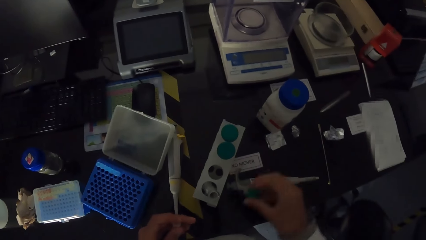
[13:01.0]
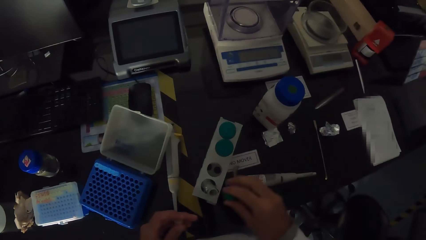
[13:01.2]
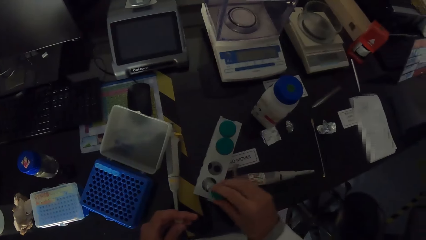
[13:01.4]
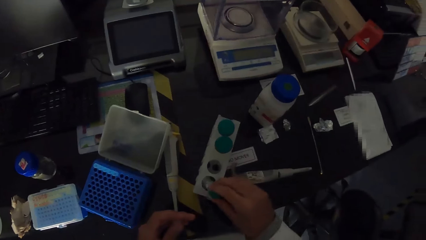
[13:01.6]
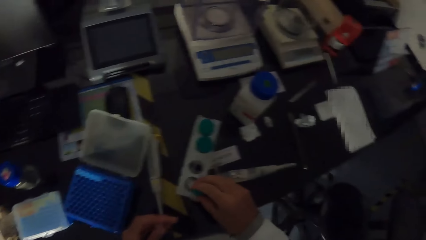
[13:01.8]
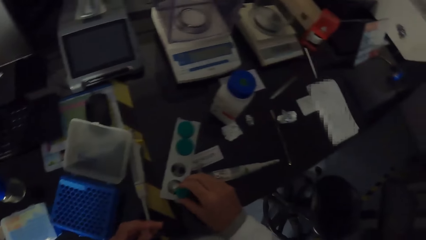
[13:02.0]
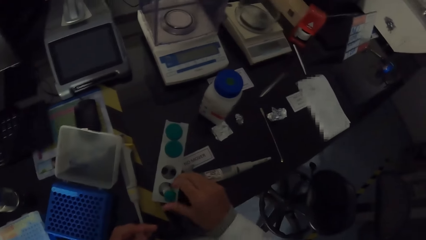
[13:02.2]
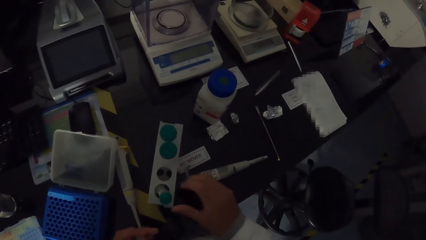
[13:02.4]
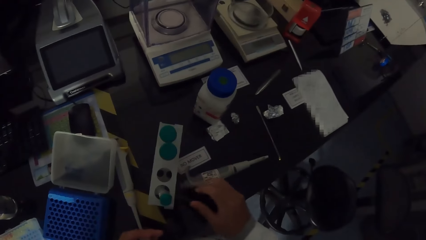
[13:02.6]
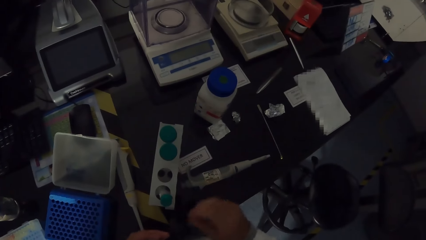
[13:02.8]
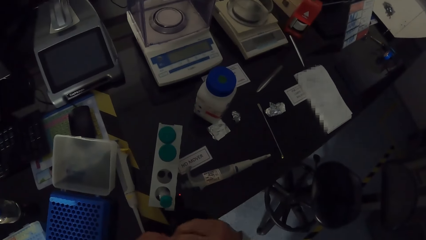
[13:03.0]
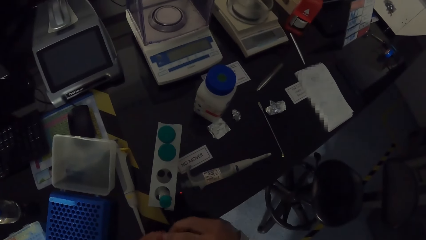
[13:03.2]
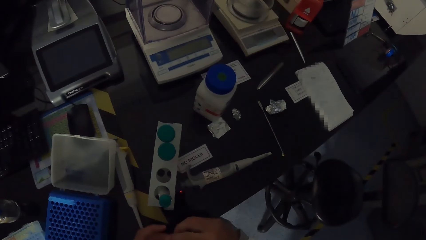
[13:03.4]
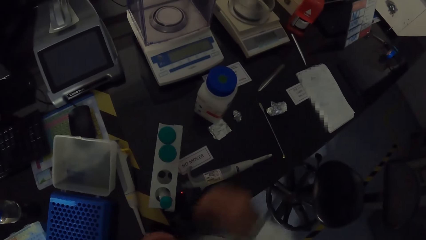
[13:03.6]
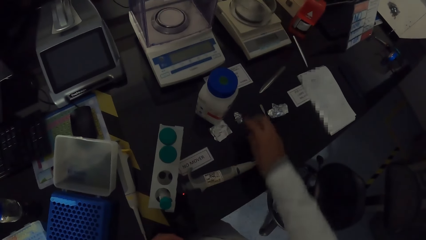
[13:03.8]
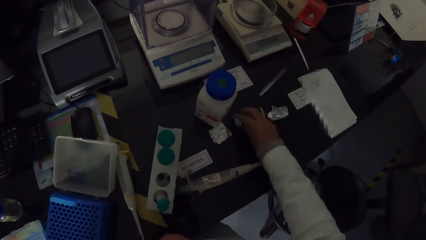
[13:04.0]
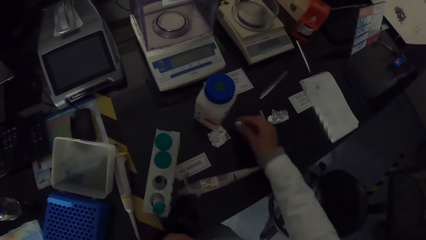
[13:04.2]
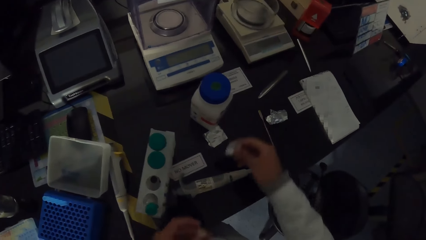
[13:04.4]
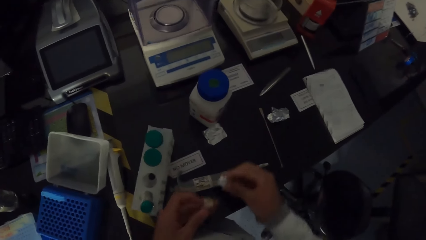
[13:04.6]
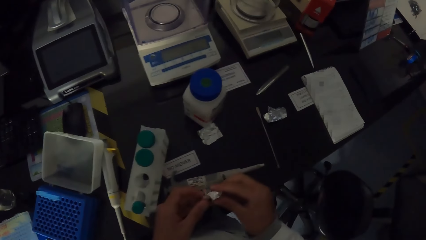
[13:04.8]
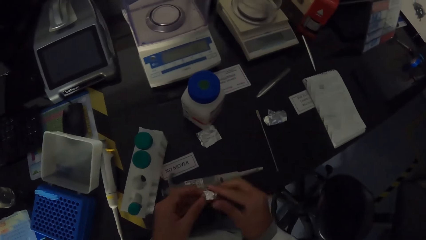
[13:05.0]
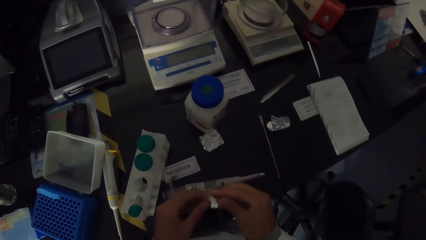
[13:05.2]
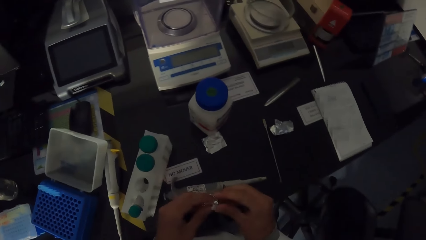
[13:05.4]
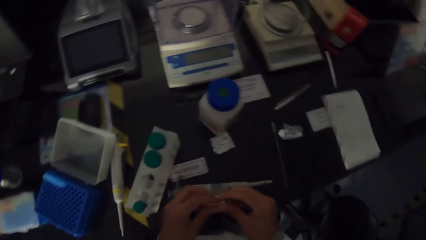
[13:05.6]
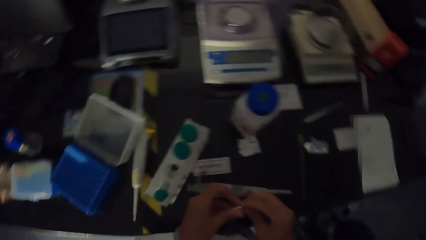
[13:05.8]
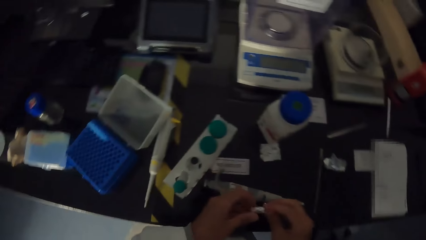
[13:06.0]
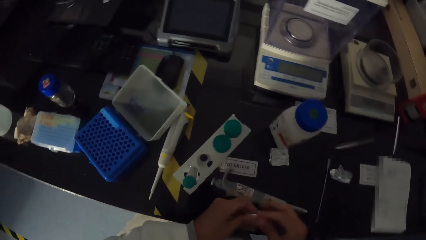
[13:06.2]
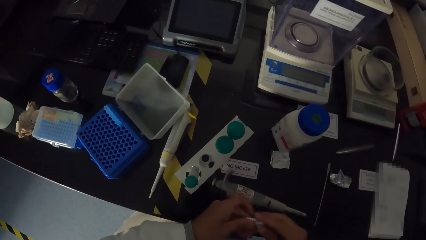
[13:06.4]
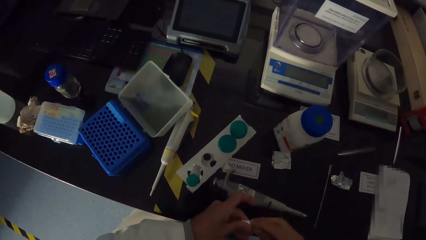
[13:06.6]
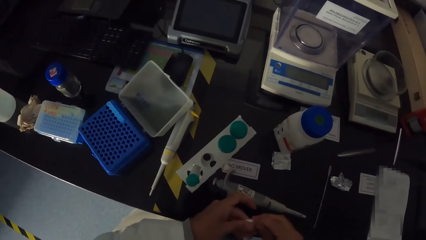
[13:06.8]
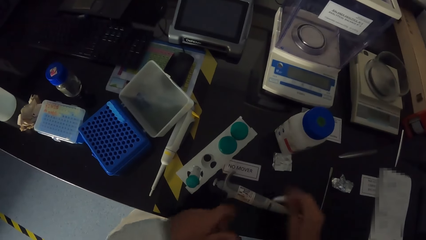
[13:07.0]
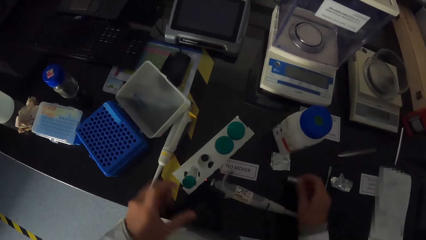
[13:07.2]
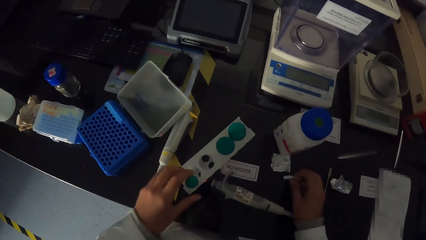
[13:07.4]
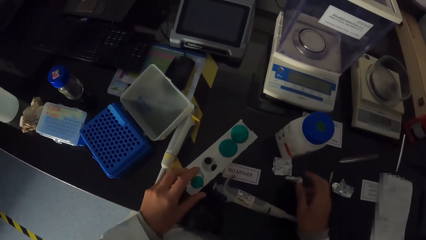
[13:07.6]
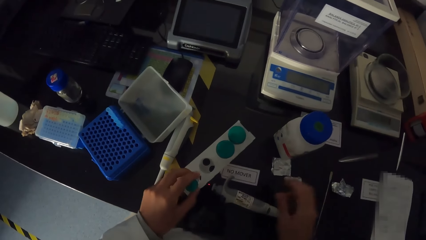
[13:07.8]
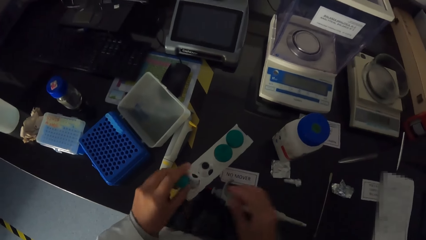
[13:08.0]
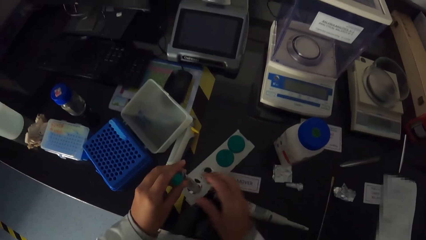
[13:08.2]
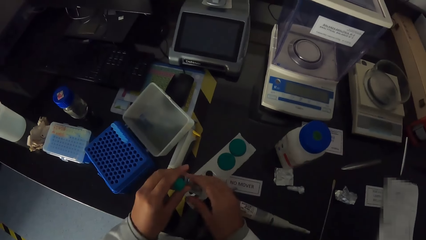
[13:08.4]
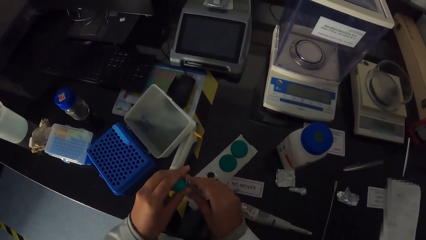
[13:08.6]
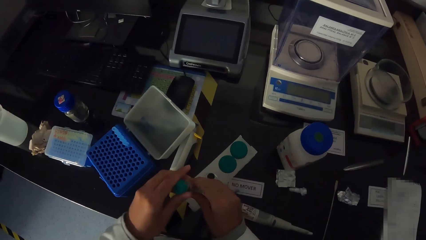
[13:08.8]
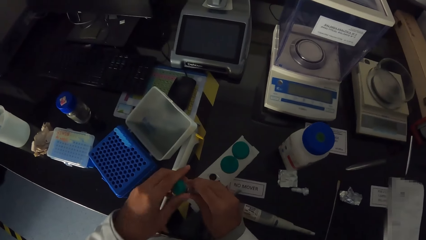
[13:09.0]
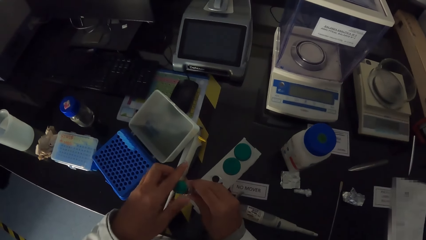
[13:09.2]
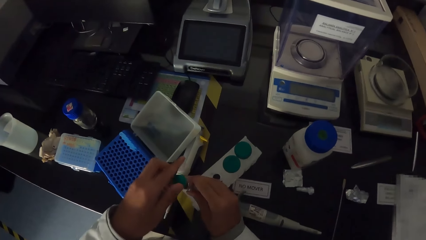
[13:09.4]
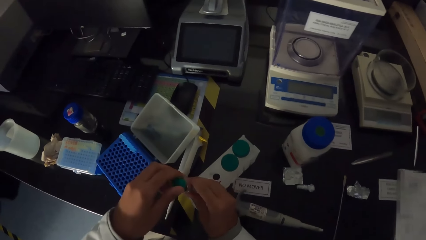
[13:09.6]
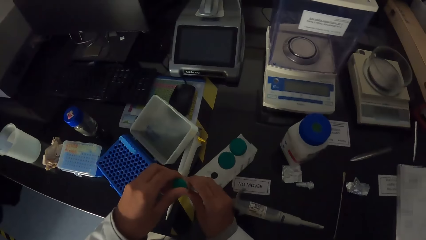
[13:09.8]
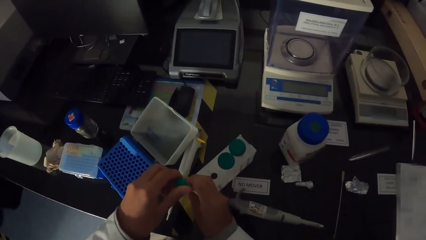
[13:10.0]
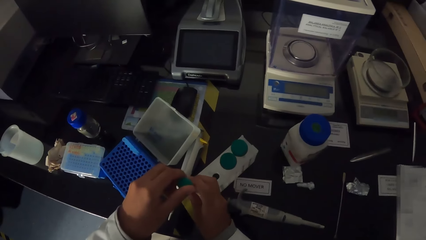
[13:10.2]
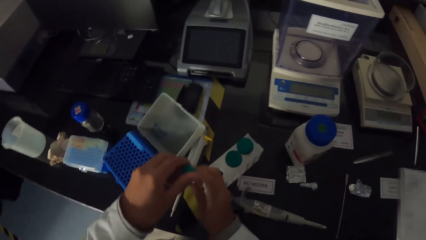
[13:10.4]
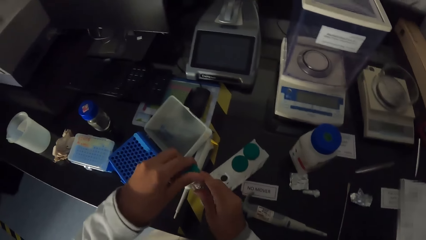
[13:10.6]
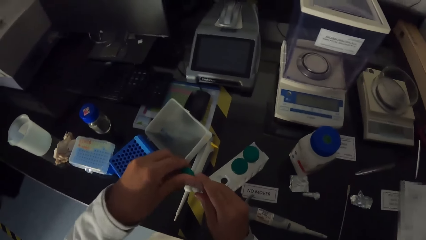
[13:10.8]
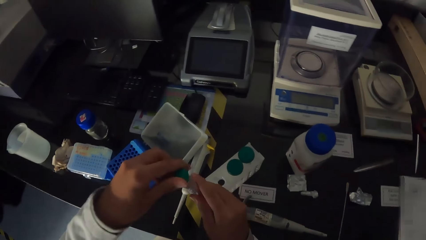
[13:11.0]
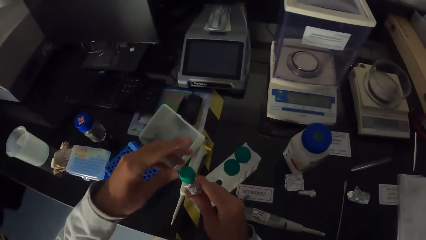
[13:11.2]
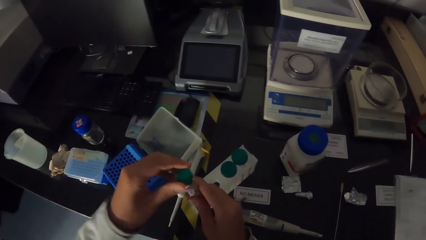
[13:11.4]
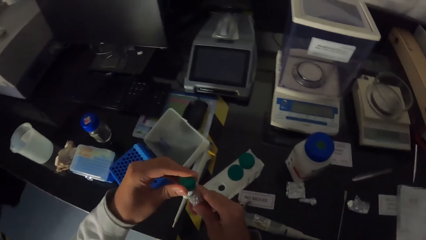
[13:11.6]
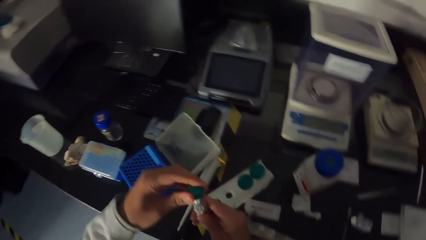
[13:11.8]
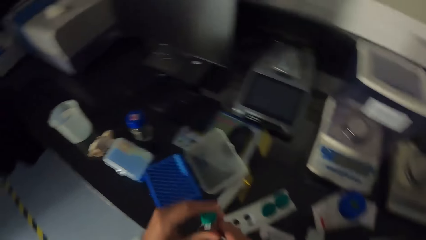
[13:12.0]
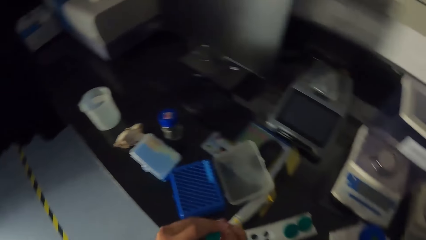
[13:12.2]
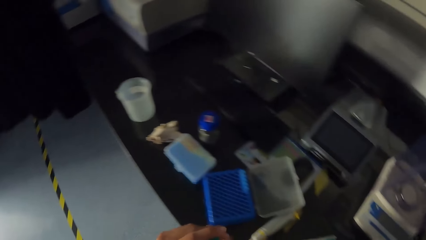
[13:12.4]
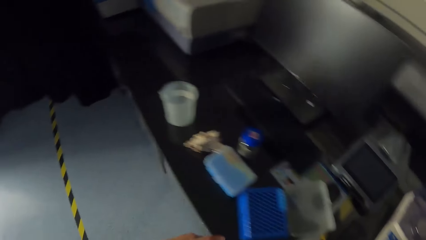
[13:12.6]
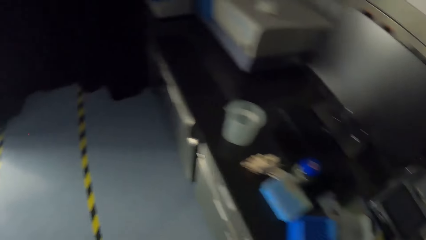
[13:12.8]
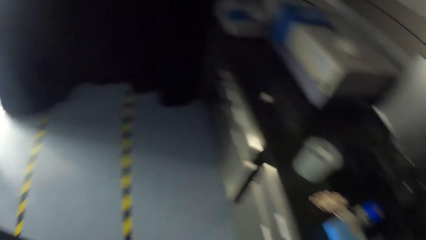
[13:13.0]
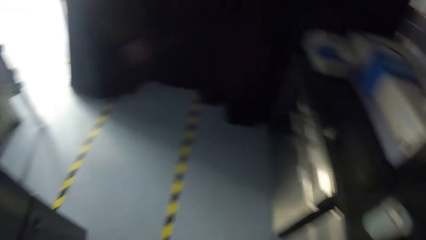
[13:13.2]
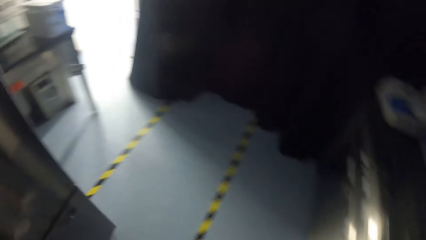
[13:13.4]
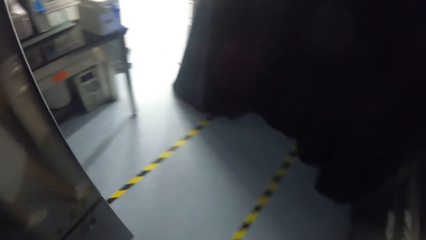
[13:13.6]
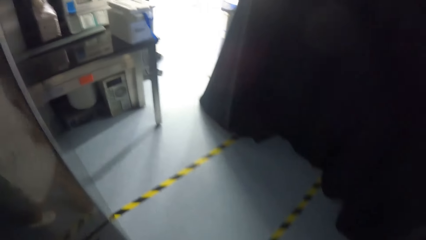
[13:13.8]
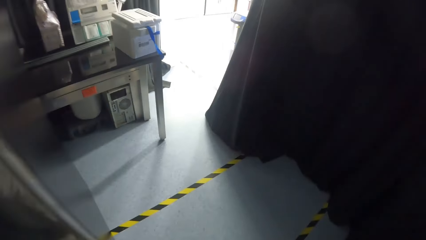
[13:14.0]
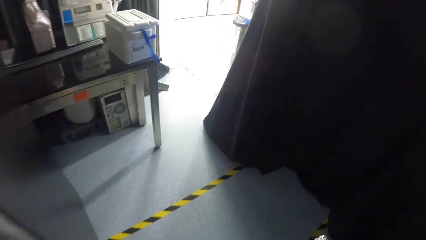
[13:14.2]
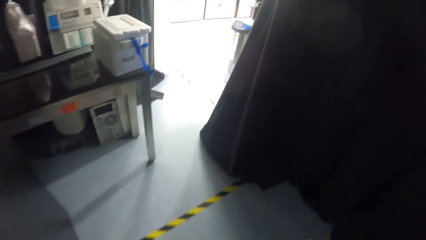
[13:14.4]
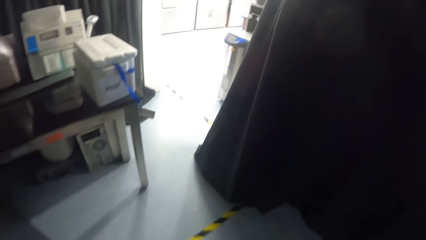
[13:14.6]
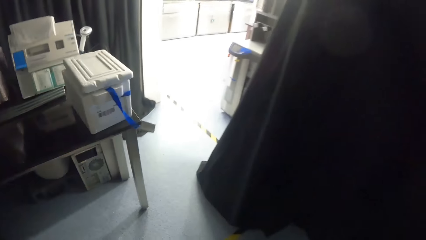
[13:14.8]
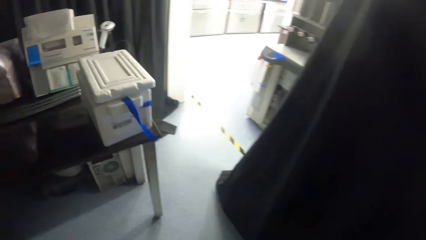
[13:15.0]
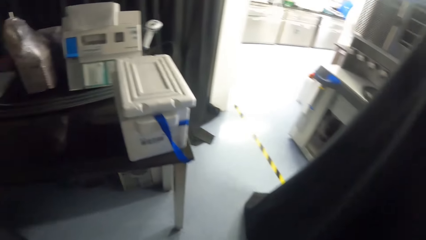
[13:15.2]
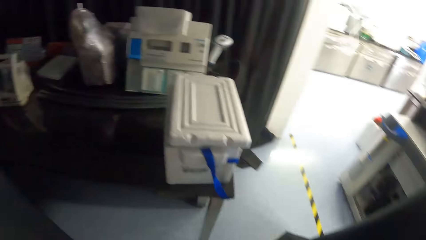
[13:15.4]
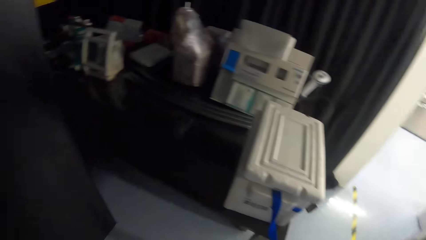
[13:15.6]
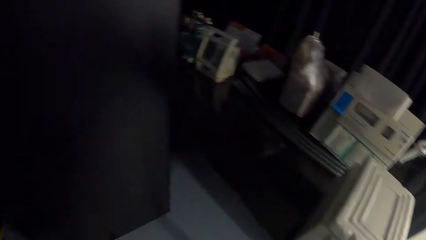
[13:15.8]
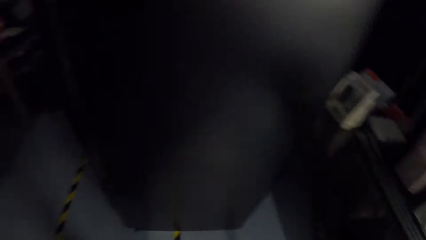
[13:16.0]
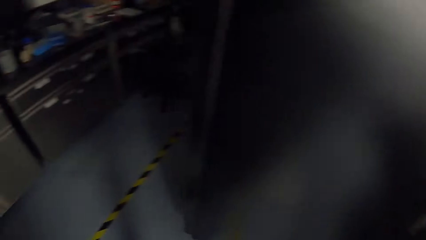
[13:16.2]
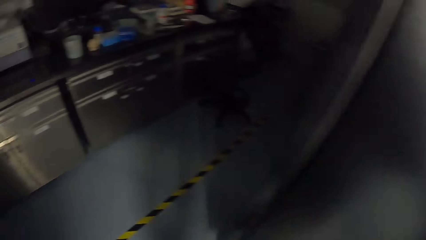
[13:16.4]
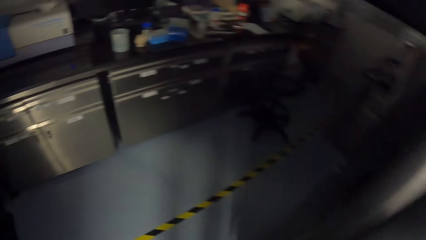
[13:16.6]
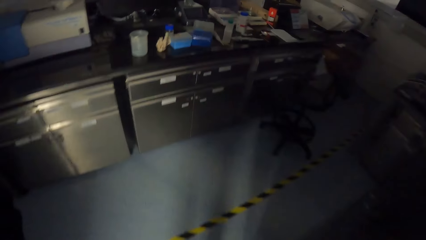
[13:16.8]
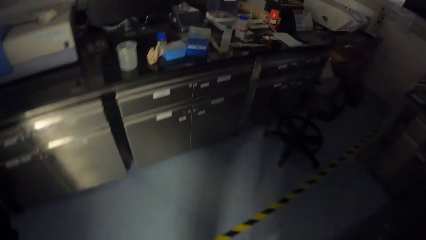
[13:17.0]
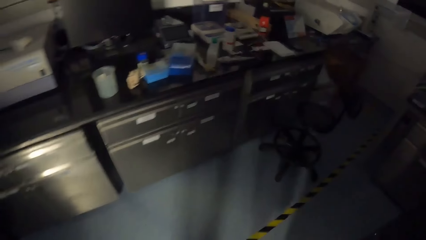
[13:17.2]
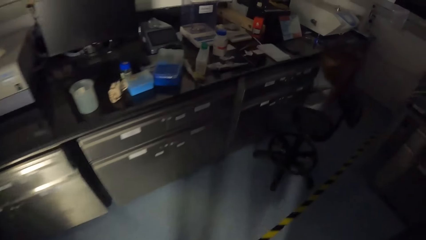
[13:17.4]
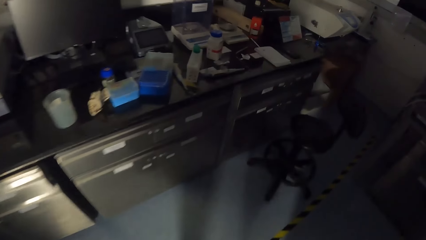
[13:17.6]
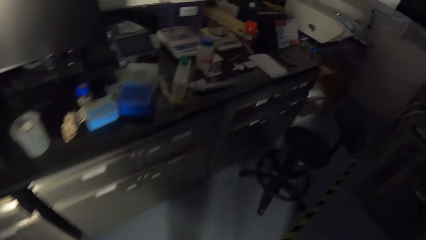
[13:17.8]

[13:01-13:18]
The camera wearer picks up the test tube cover or lid from the table with his right hand. He covers the test tube with the cover in his right hand. He picks up the foil paper on the table with his right hand. He cleans his hands with the paper. He wraps the needle with the foil paper. He drops the paper on the table with his right hand. He takes out a test tube from the rack with his left hand. He tightens the test tube cover with his hands. He walks in the room.
